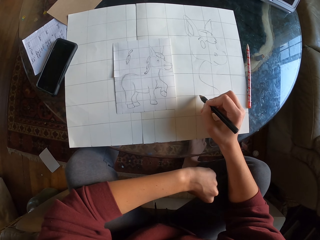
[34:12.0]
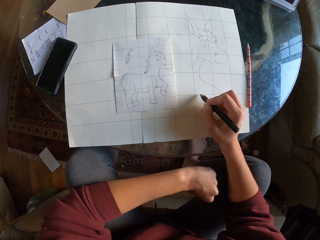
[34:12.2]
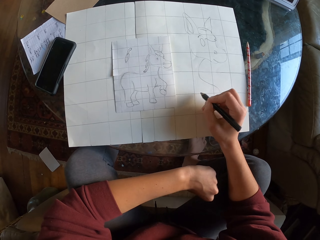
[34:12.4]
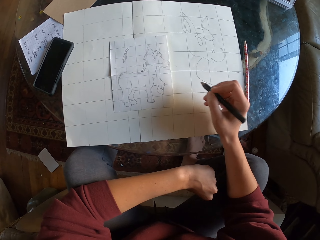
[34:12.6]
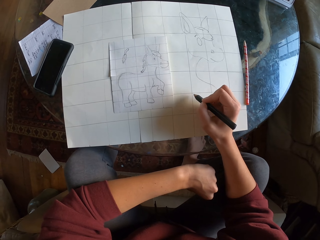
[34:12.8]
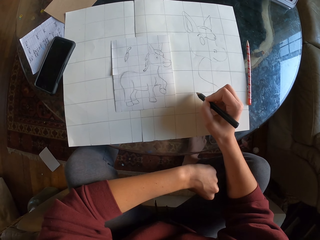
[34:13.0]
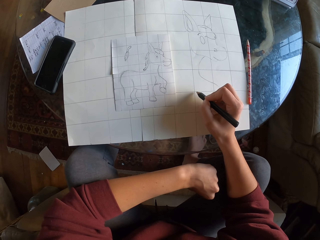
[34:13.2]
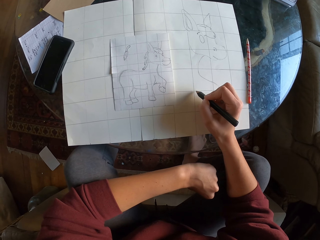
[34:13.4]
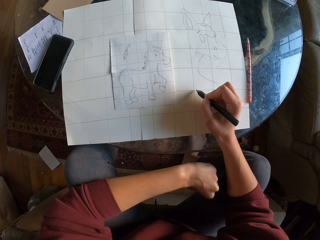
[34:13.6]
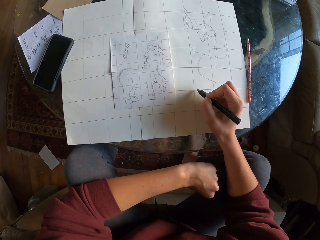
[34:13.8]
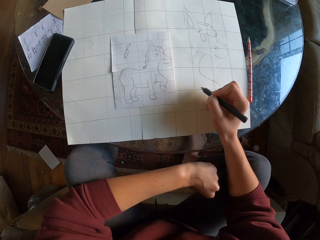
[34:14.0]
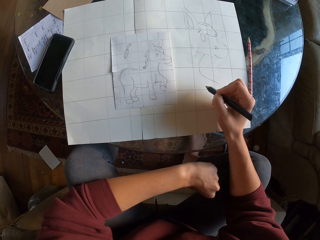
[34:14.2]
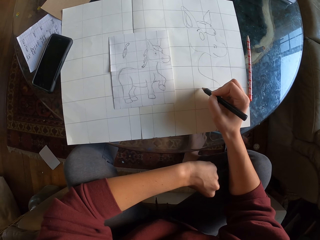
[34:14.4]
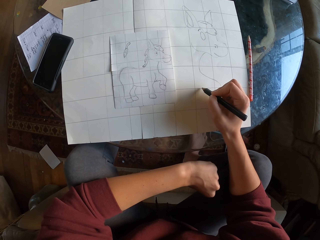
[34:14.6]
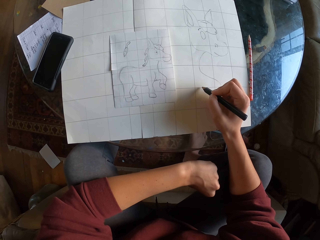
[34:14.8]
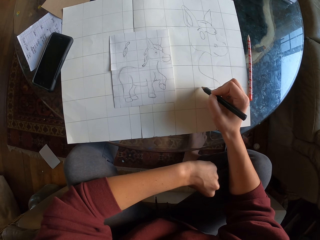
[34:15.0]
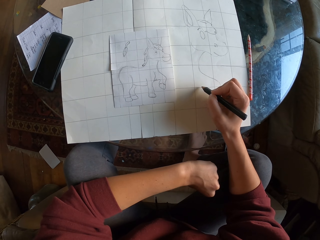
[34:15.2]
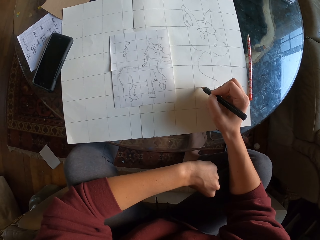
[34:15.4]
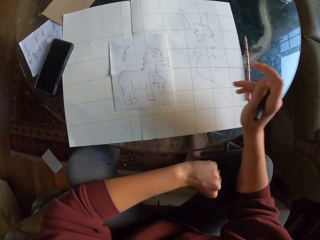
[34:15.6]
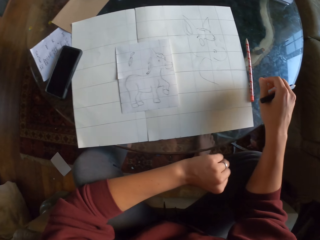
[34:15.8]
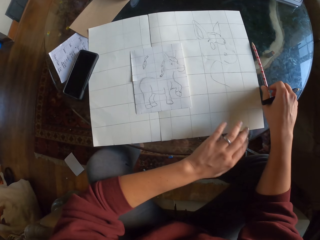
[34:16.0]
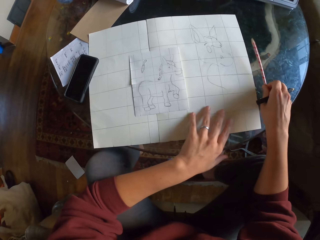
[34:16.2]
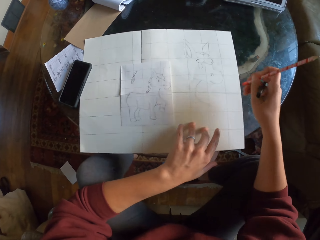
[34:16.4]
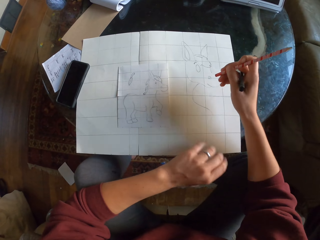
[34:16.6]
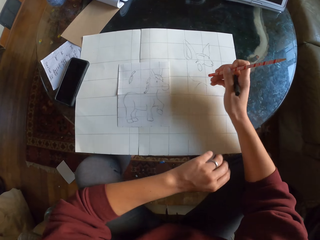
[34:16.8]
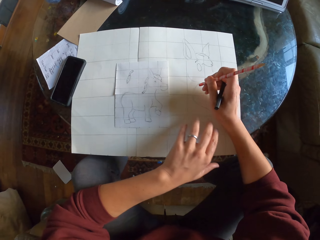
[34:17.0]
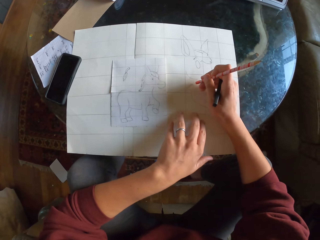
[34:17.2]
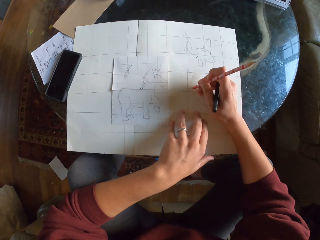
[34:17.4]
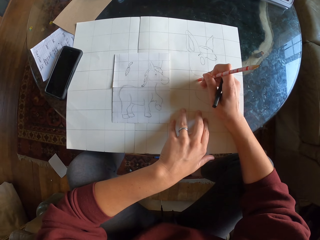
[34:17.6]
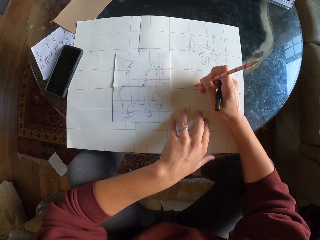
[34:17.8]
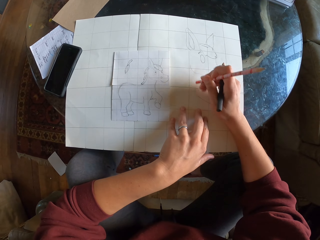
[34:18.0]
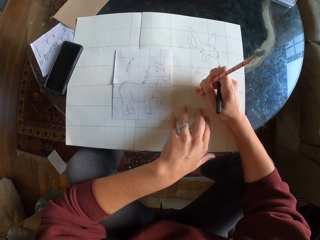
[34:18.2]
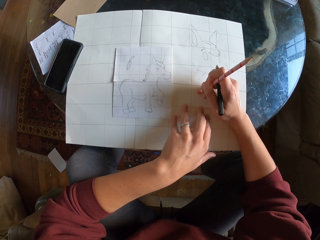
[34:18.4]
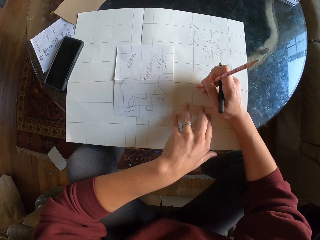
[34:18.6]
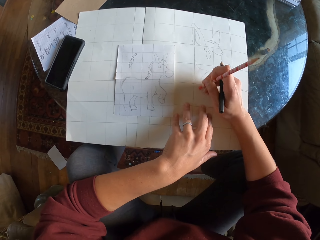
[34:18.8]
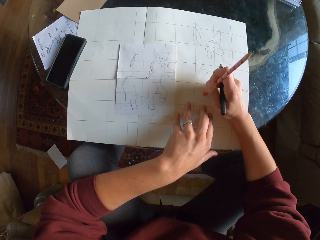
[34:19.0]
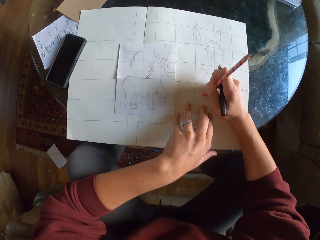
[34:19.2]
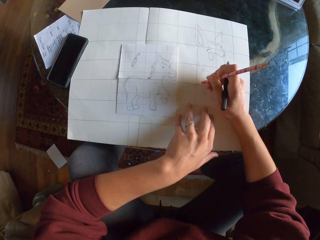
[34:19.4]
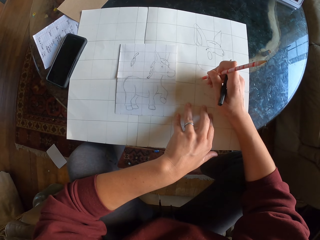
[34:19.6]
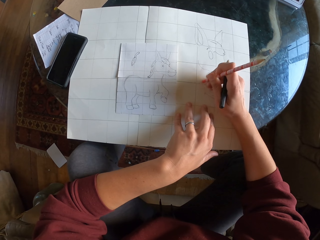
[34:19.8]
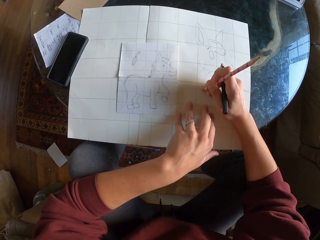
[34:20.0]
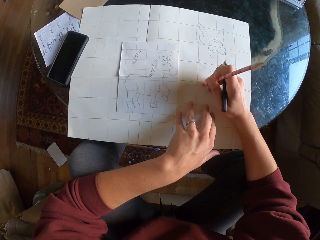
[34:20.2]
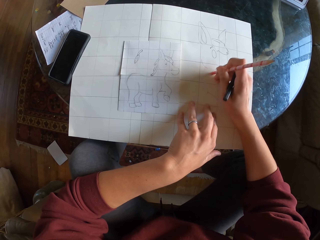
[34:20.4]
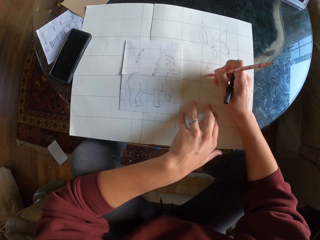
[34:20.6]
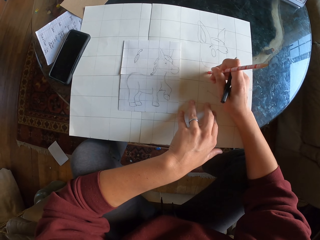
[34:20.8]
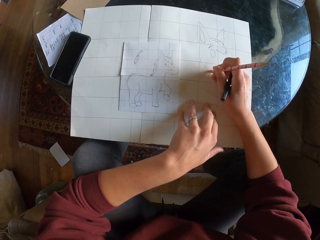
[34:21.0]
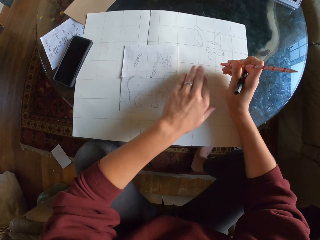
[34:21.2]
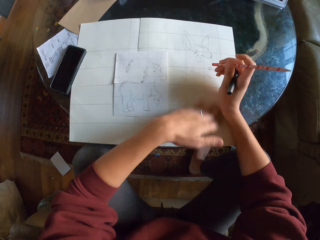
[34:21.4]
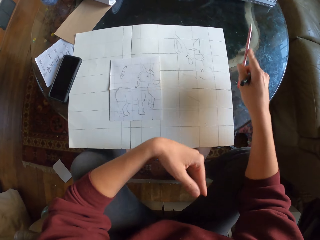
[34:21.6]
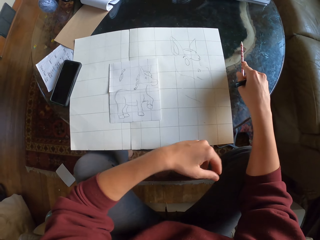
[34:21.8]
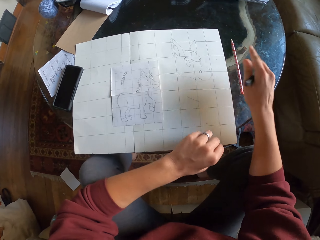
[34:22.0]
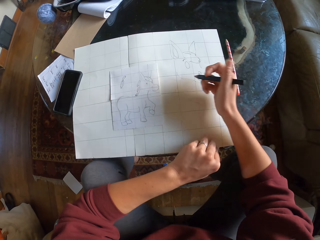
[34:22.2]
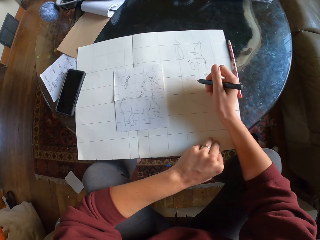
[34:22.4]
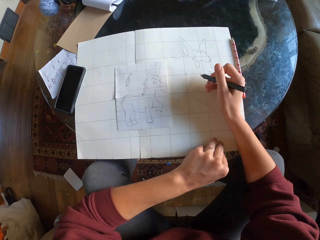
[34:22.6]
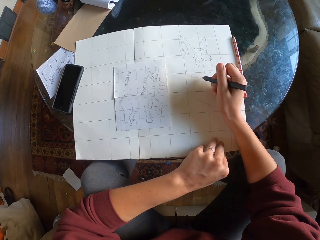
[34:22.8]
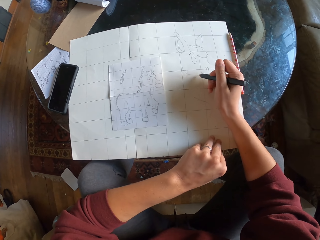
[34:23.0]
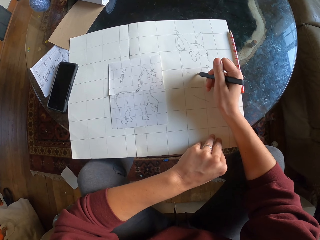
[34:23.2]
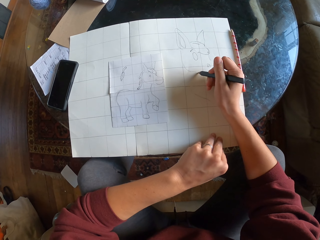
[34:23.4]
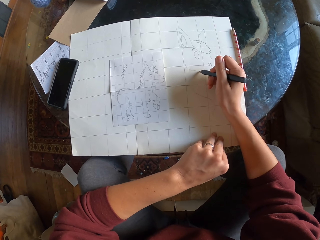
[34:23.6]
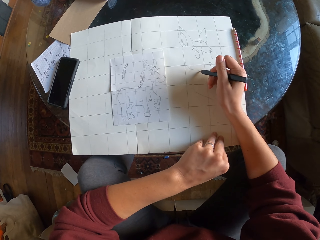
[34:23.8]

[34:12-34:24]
The camera wearer picks up a pencil on the table. They erase the drawing with a rubber. They wipe the drawing paper with their hand. They place the pencil on the table.

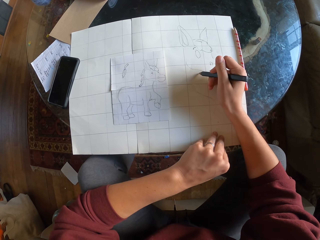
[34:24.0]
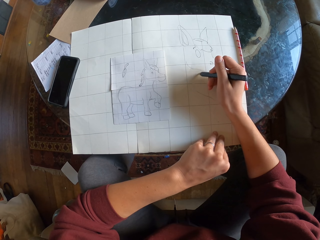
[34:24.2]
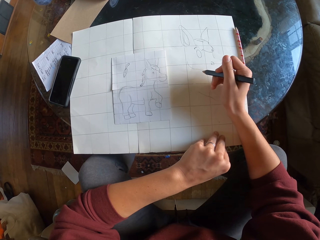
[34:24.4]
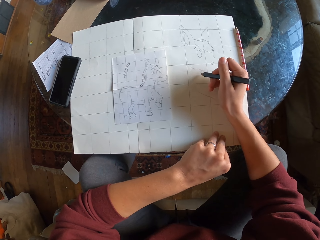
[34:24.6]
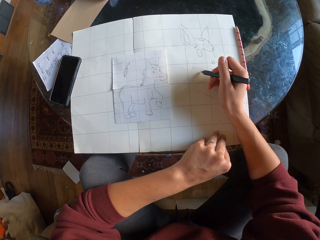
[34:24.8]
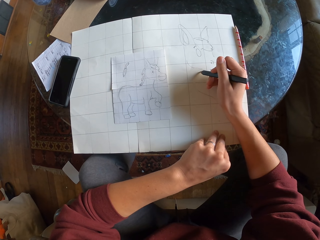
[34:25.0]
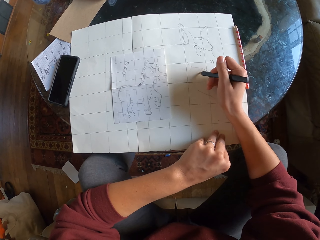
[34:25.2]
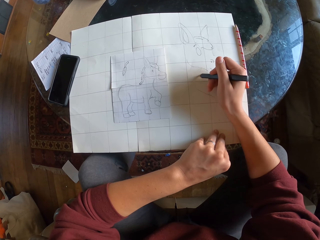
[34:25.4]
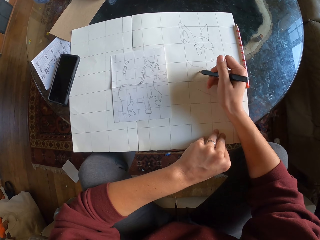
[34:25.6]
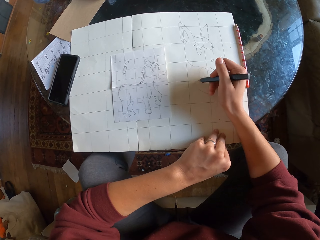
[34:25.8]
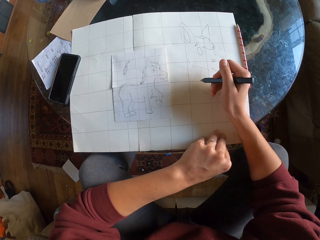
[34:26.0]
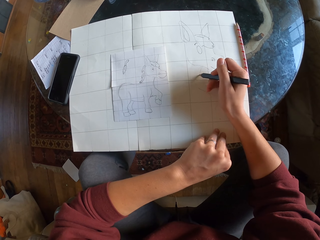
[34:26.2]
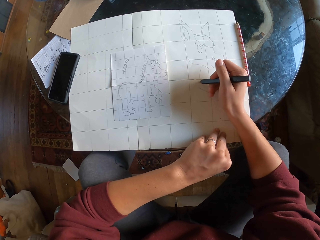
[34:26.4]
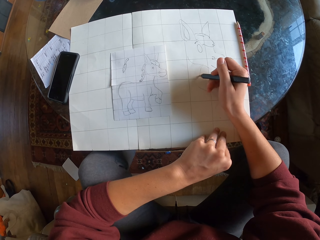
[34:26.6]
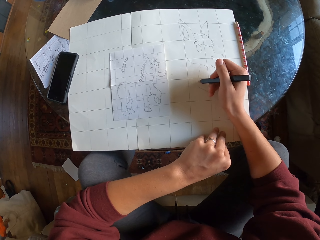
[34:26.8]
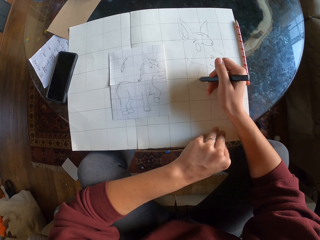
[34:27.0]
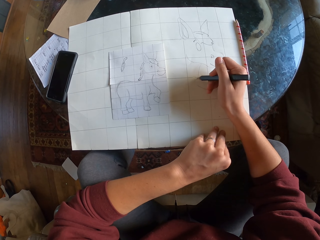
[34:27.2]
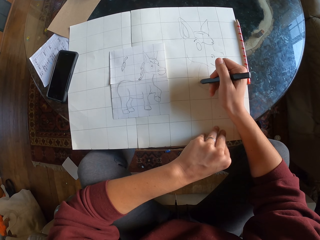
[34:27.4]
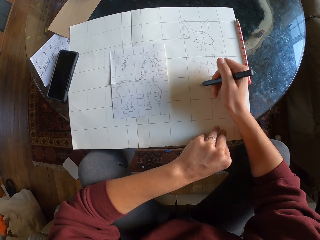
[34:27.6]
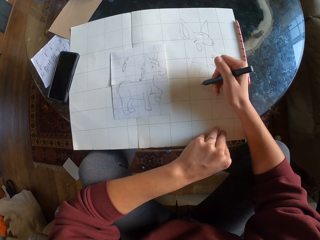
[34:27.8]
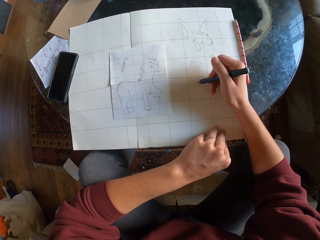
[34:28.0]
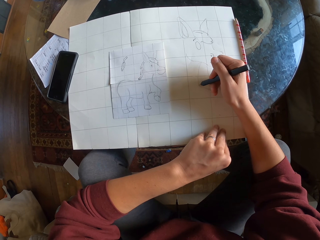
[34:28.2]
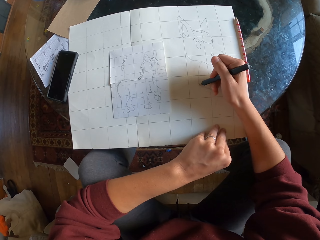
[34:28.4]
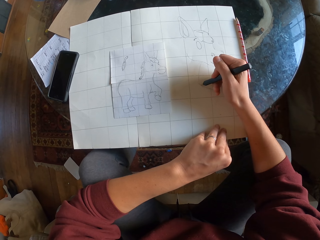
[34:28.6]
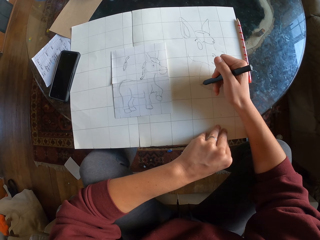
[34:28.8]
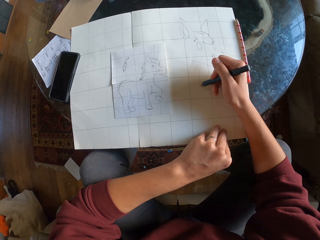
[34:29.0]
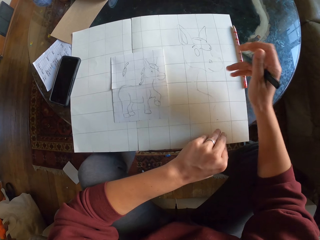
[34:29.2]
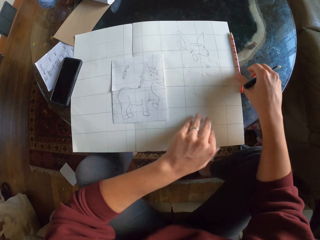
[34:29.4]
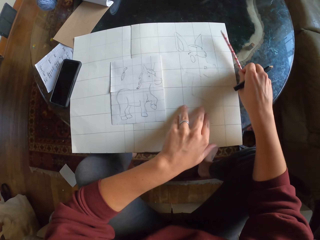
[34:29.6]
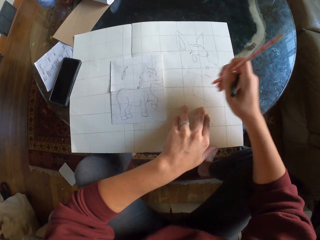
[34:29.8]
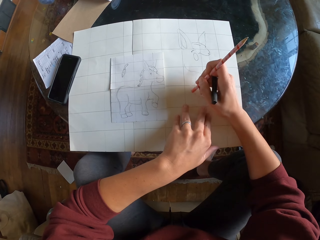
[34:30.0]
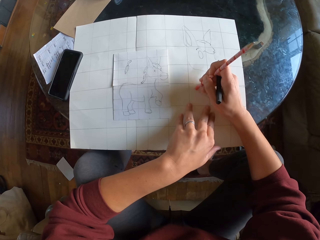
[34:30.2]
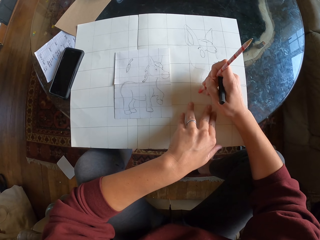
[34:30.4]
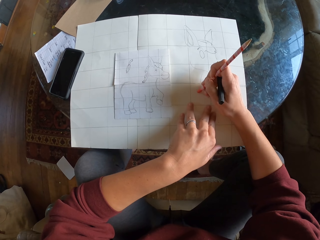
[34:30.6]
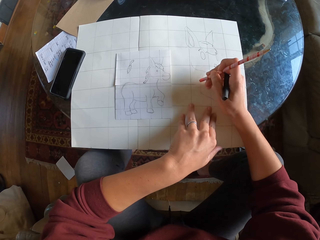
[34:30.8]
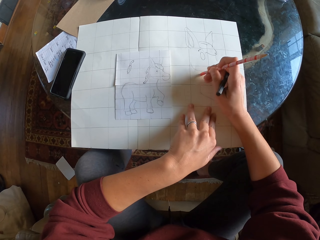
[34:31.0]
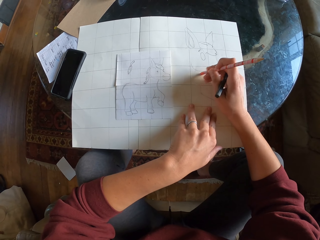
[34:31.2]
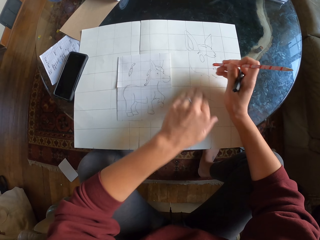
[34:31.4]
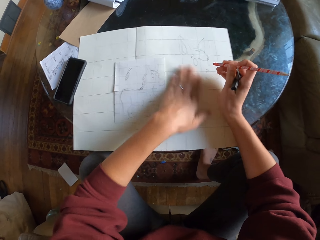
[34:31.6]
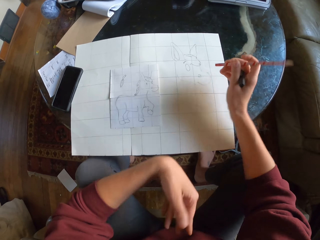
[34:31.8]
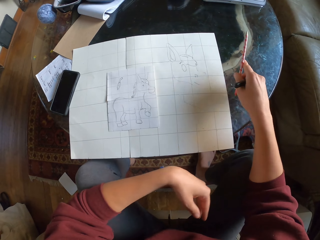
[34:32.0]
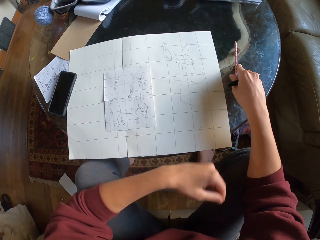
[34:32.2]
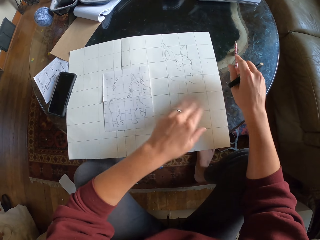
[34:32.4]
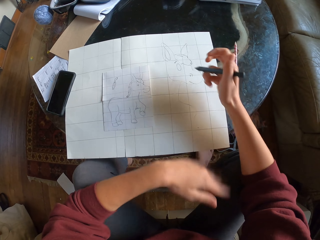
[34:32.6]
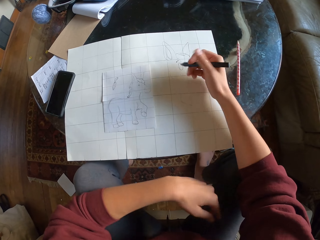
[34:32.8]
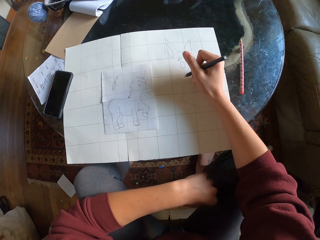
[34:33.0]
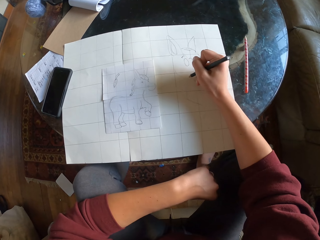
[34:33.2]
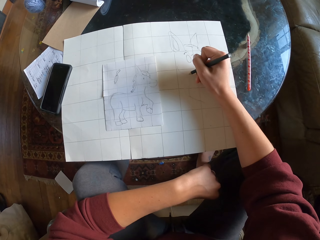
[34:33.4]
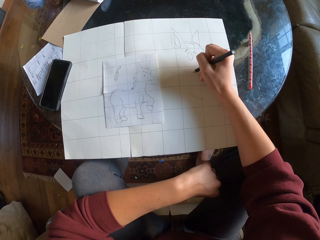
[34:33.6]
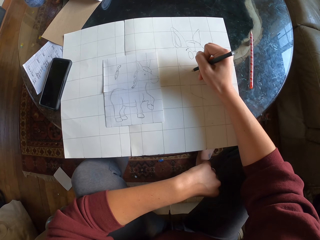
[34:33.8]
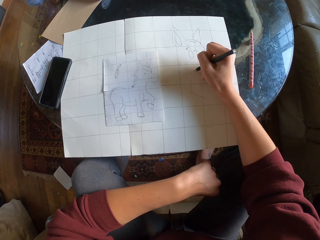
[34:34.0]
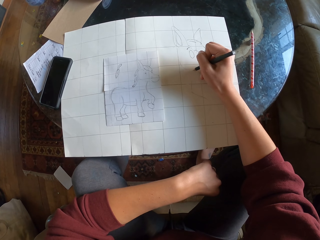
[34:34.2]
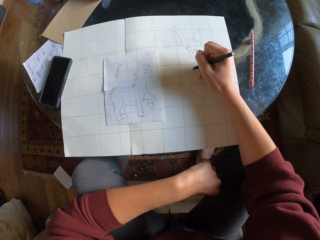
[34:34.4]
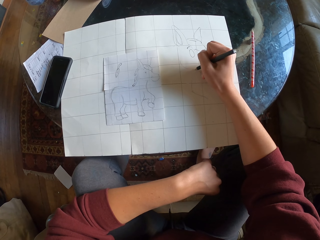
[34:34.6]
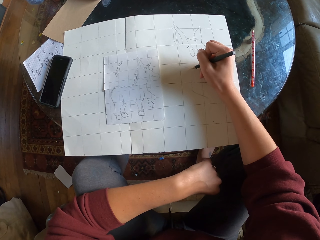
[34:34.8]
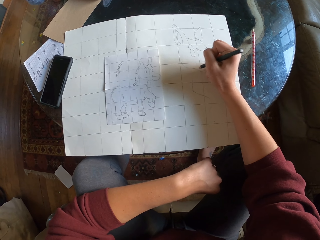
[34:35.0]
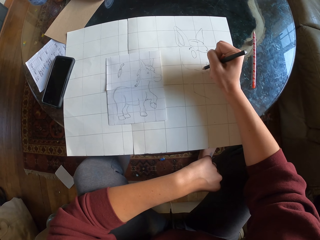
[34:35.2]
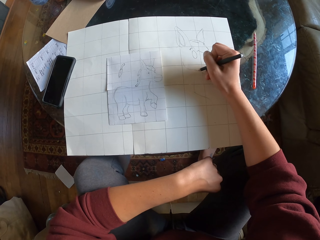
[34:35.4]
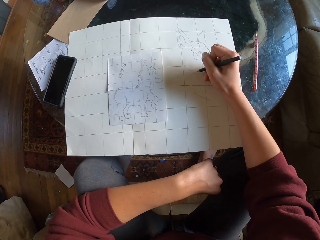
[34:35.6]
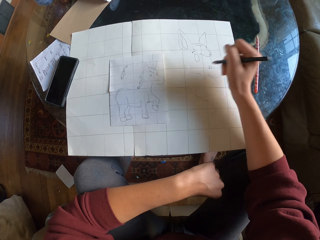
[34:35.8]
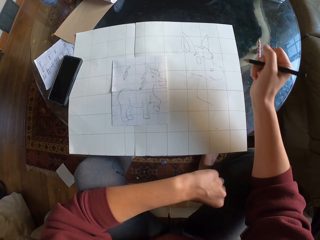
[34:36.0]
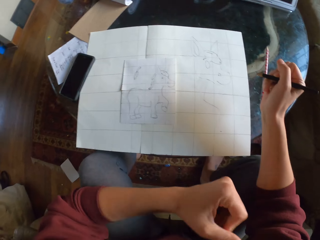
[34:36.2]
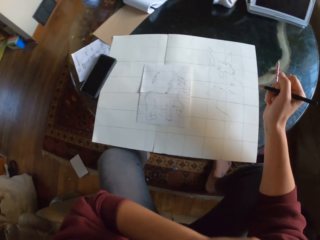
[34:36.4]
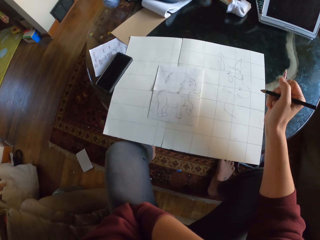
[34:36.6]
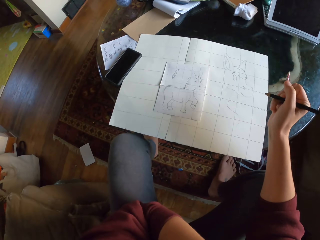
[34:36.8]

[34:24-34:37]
The camera wearer sketches on the drawing paper. They pick up the pencil on the table. They erase the drawing with a rubber. They wipe the drawing paper with their hand. They place the pencil on the table. They sketch on the drawing paper.
